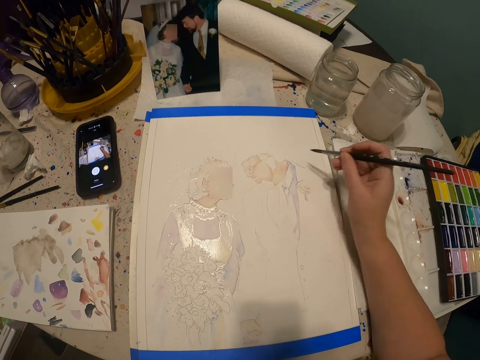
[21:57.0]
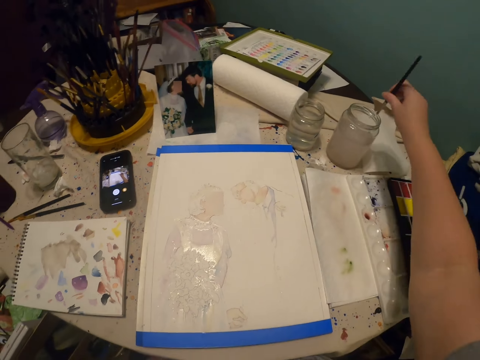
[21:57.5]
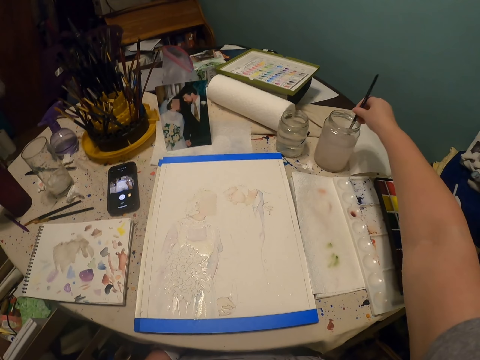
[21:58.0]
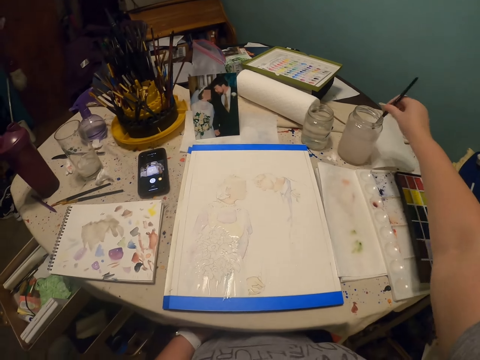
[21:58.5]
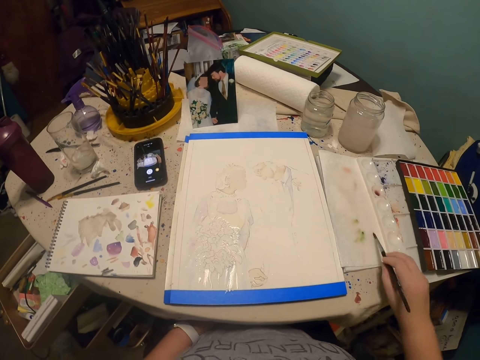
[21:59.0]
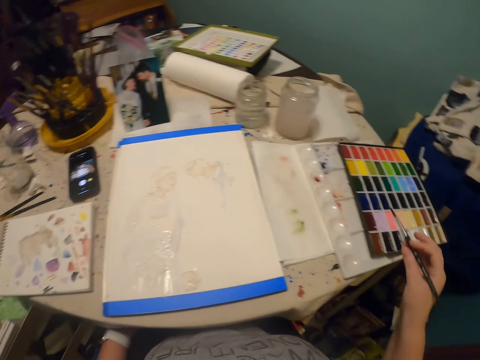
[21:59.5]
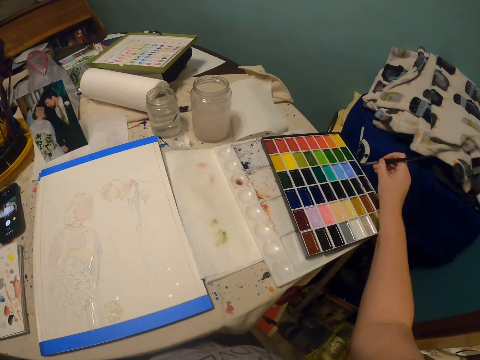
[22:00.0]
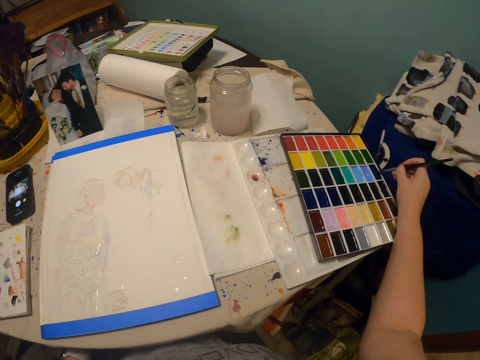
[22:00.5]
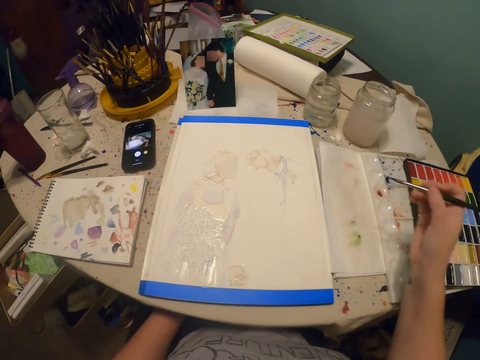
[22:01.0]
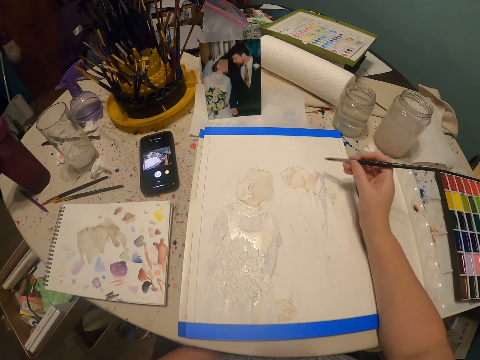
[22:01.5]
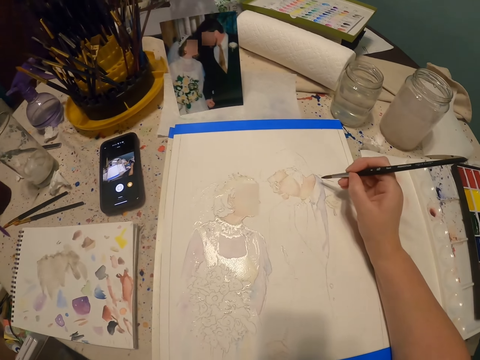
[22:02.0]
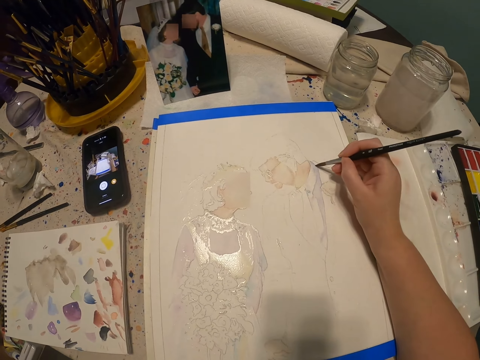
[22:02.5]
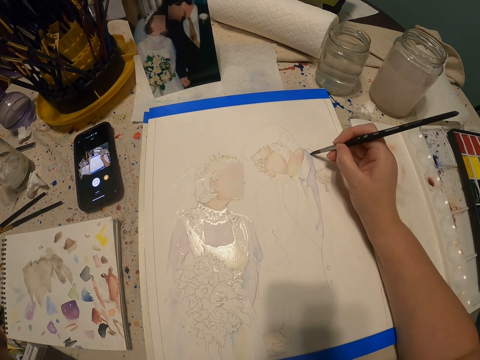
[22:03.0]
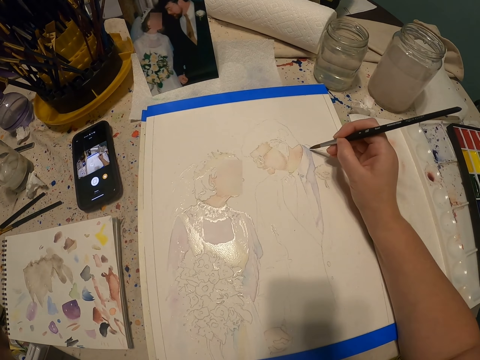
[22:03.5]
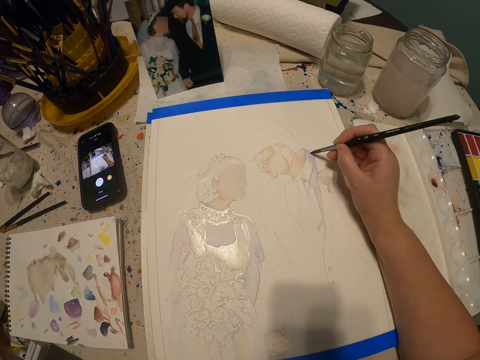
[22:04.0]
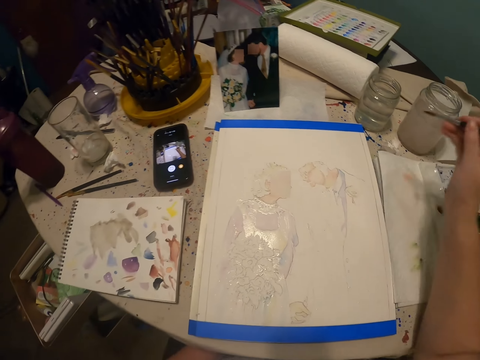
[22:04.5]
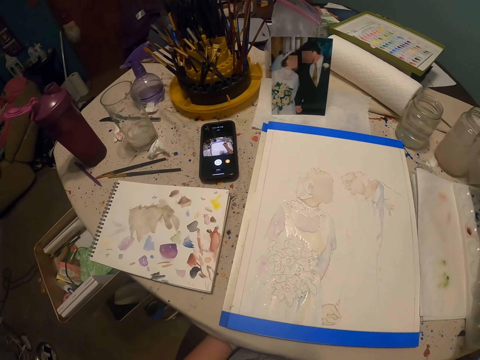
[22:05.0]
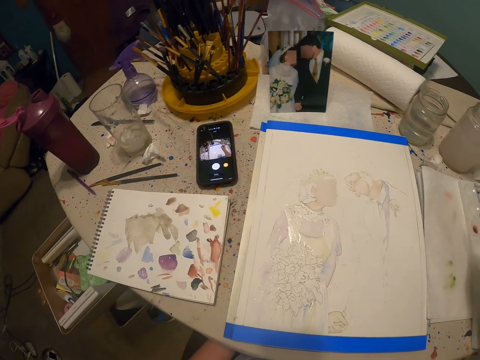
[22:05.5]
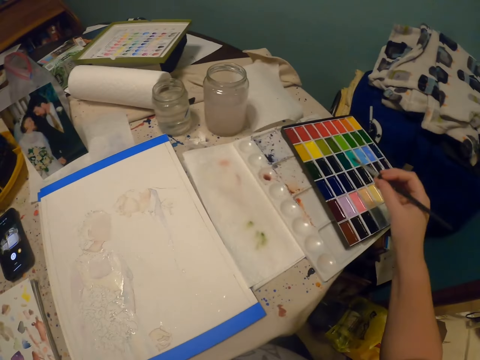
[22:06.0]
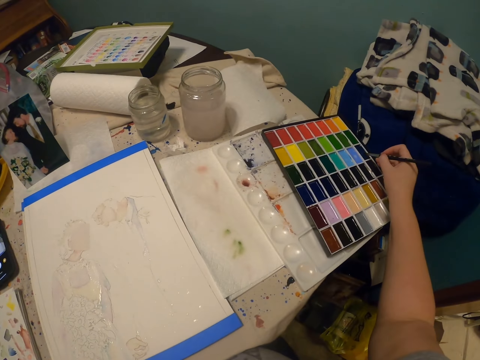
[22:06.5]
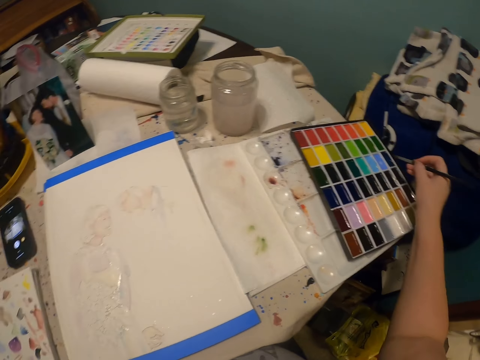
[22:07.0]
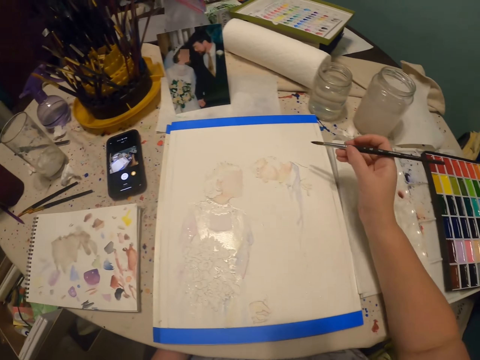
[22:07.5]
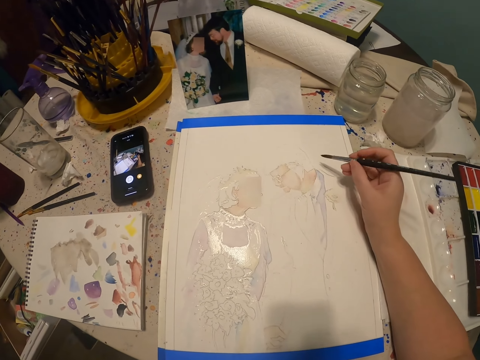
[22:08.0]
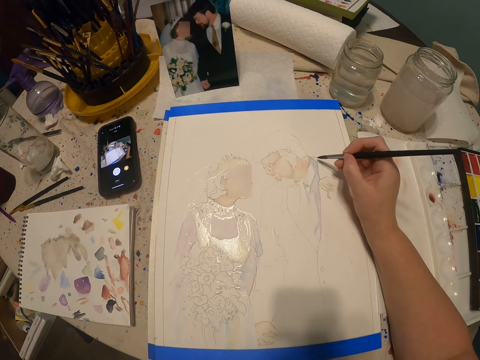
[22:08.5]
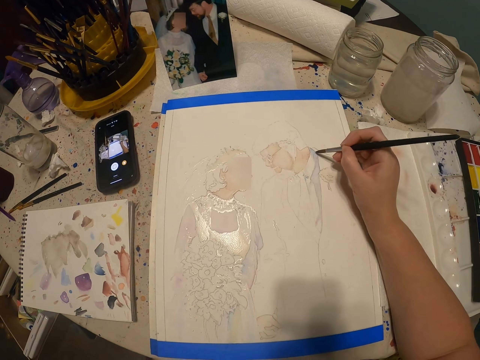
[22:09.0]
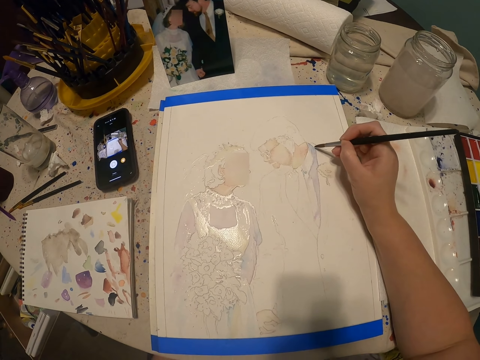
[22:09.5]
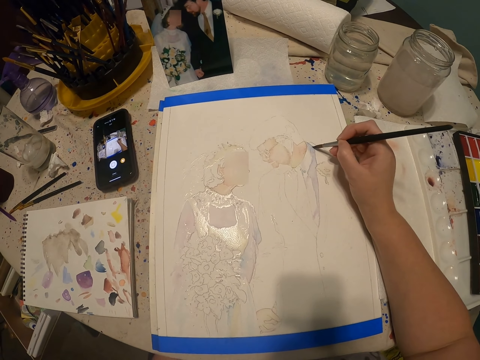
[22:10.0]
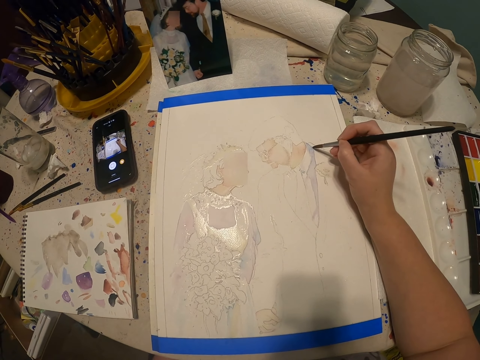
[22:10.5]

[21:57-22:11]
The camera wearer dips the paint brush in water. They rub the paint brush on the paper towel. They rub the paint brush on the paint. They paint with the paint brush. They dip the paint brush in water. They wipe the brush. They rub the paint brush on the paint. They paint the drawing with the paint brush.

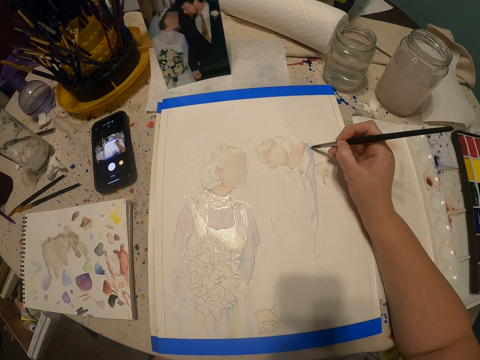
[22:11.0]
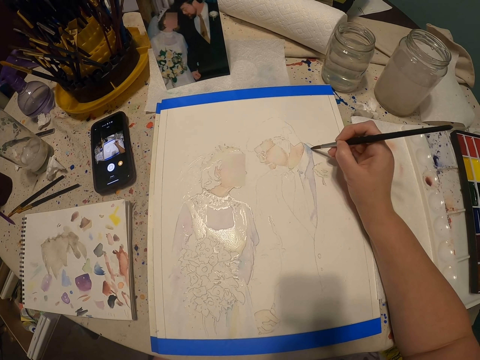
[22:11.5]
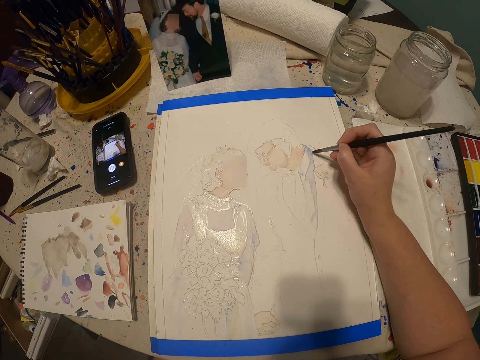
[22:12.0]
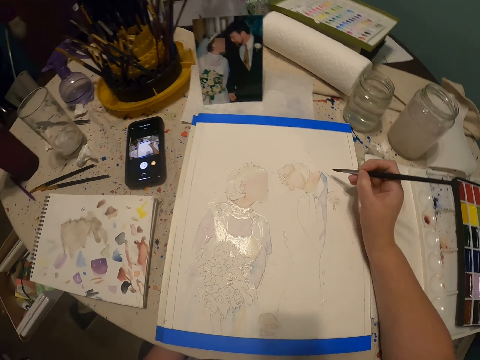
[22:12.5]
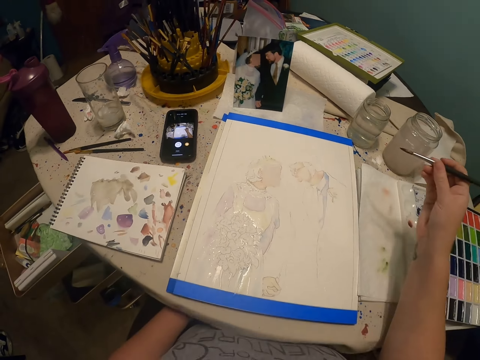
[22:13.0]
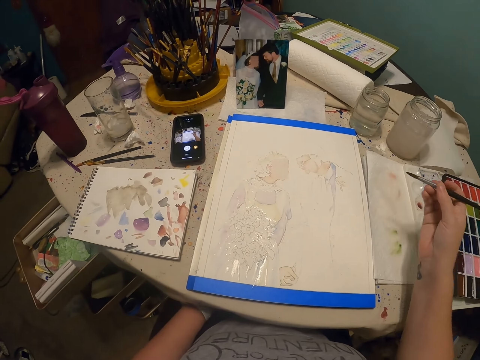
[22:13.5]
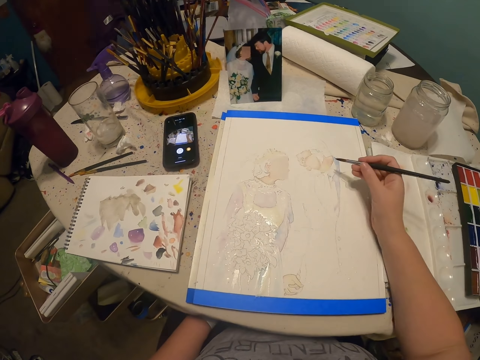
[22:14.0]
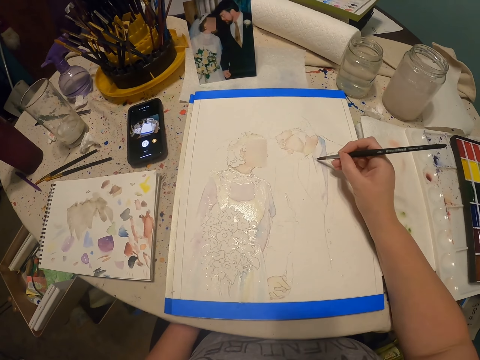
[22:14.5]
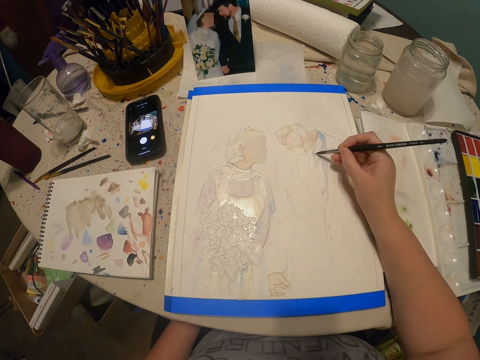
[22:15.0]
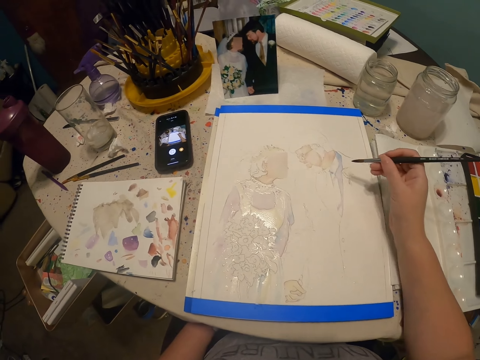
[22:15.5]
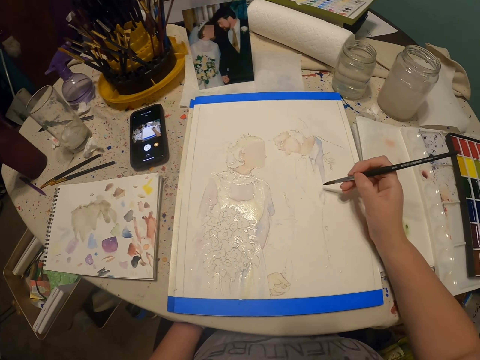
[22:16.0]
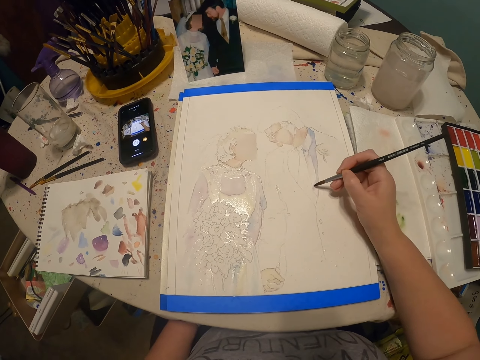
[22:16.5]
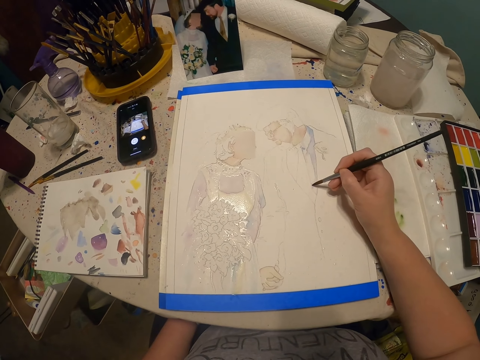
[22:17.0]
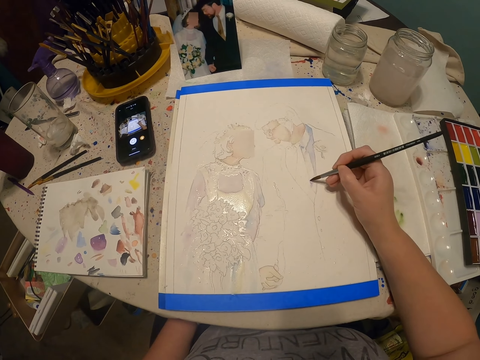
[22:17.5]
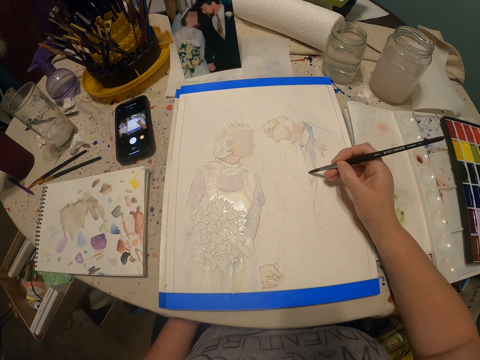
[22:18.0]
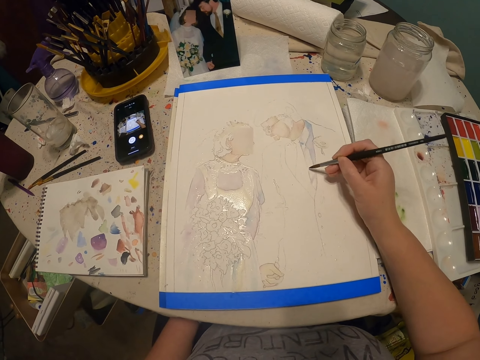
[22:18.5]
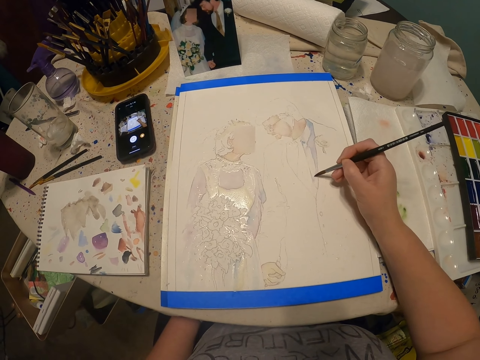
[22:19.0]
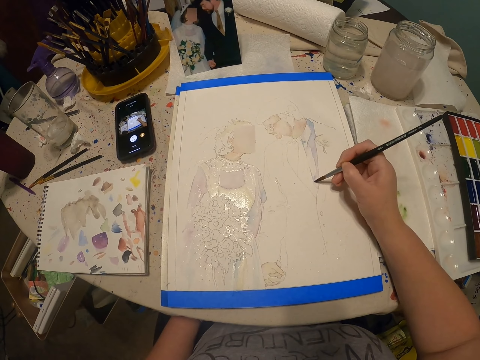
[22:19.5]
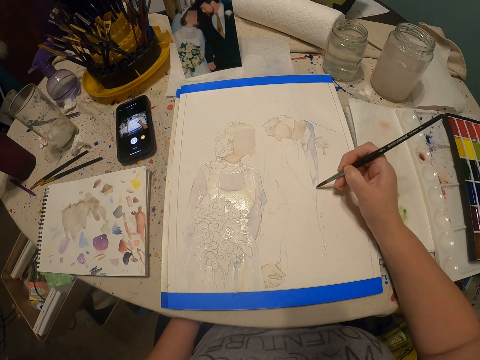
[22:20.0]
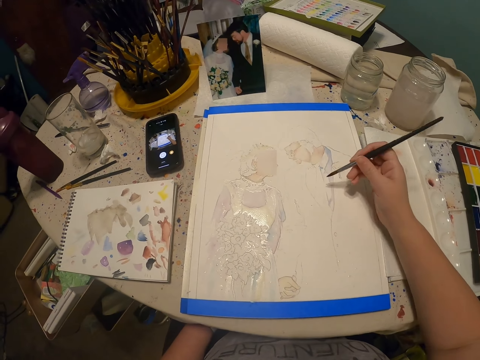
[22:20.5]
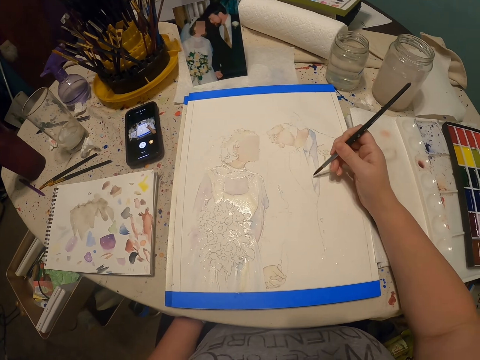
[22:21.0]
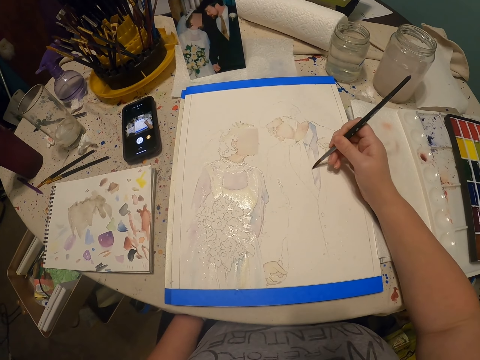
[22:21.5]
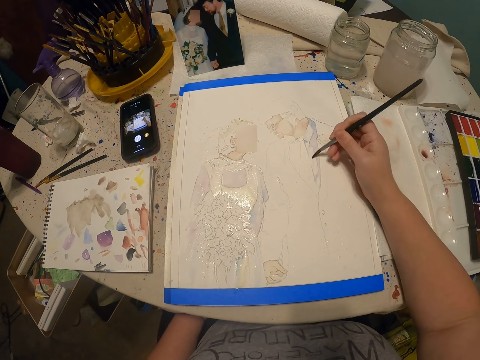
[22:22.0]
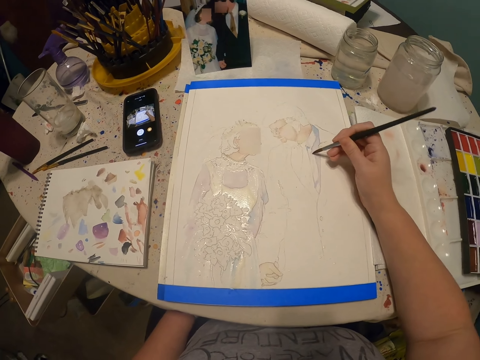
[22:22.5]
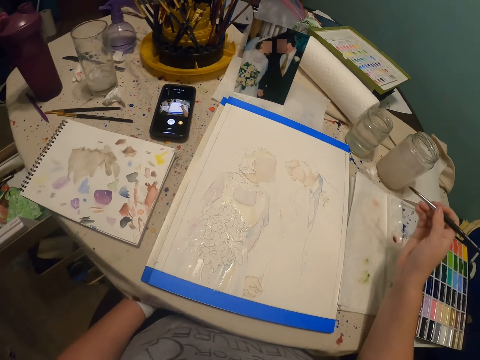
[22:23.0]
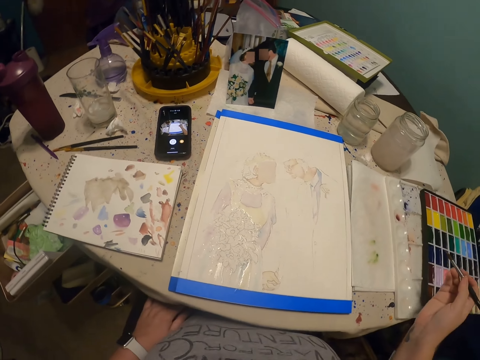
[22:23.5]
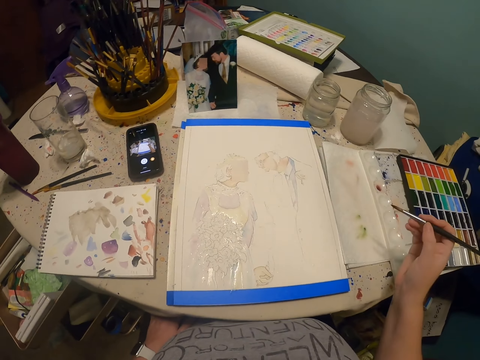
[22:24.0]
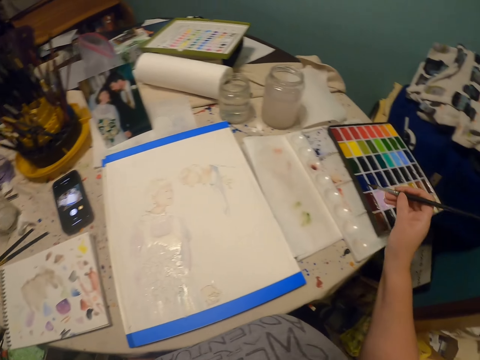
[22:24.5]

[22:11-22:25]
The camera wearer moves the hand. They paint with the paint brush. They move the hand.
